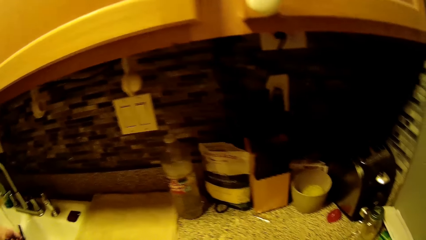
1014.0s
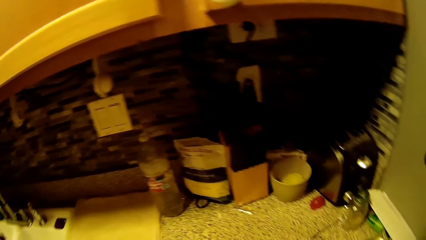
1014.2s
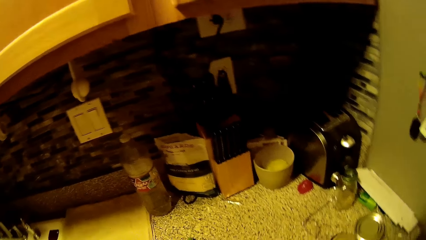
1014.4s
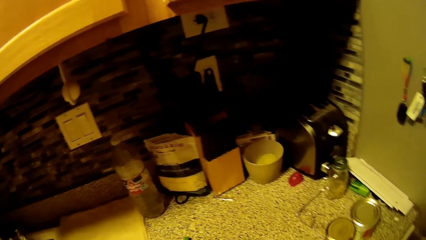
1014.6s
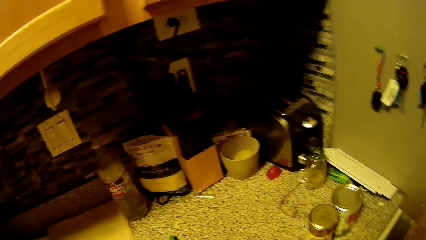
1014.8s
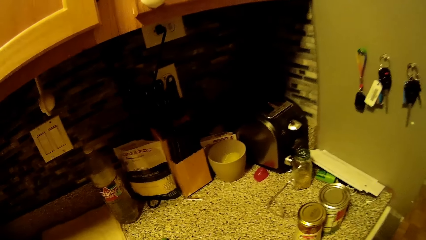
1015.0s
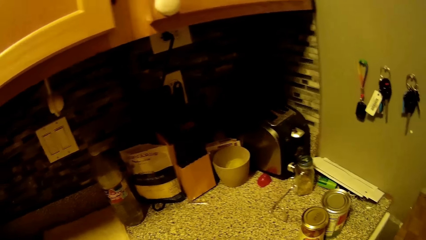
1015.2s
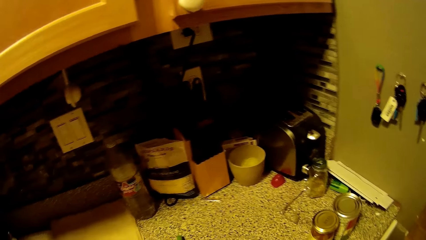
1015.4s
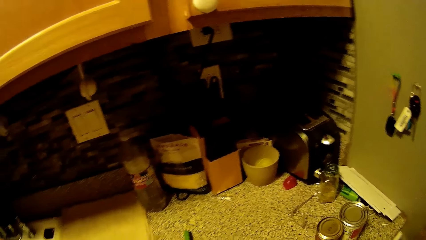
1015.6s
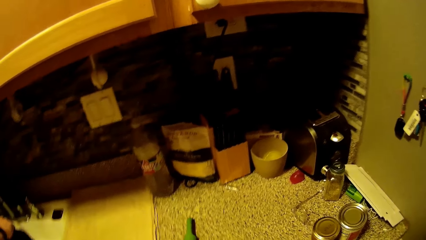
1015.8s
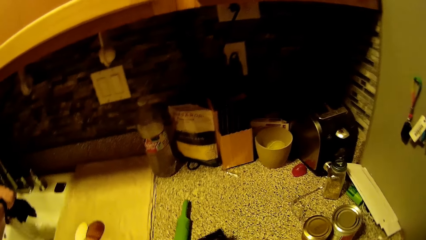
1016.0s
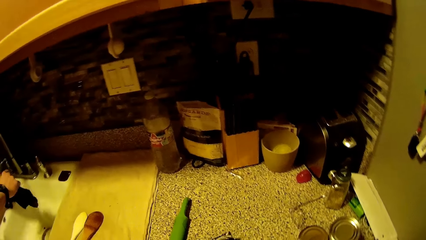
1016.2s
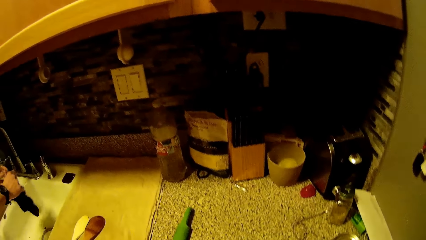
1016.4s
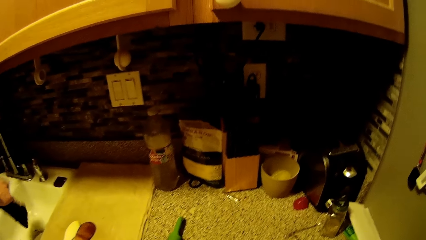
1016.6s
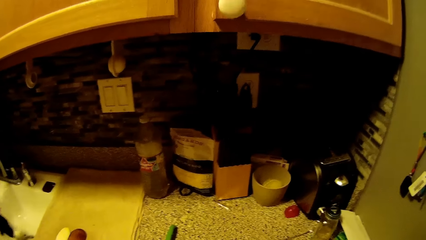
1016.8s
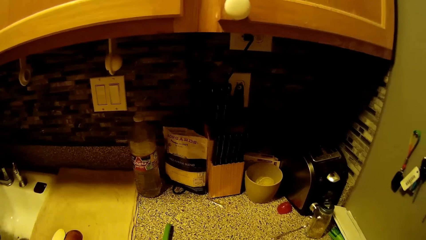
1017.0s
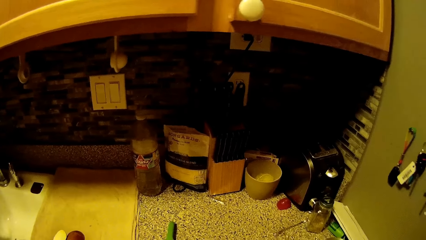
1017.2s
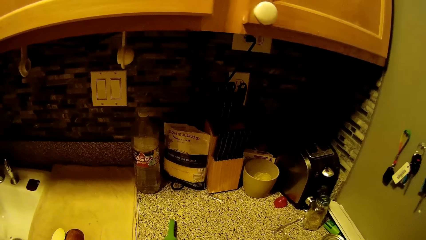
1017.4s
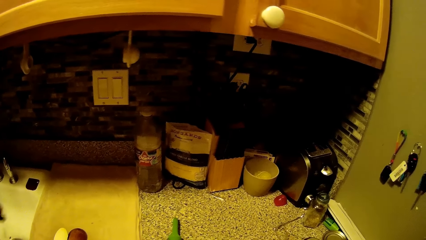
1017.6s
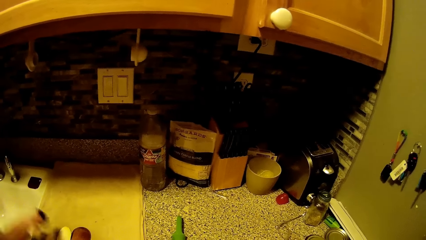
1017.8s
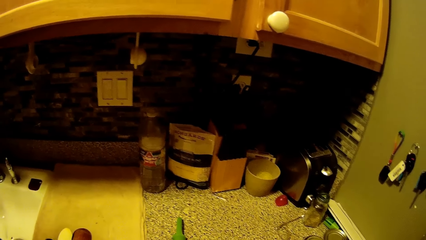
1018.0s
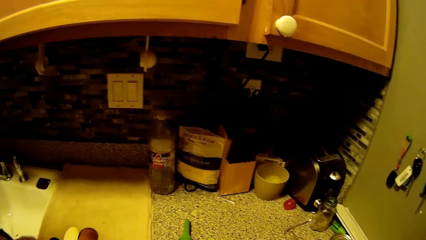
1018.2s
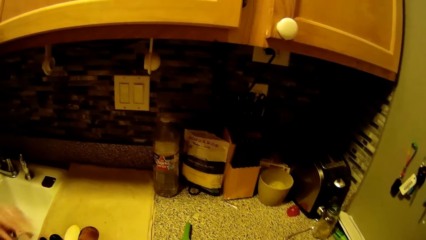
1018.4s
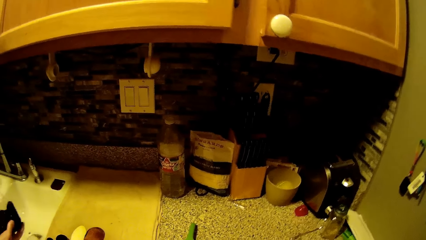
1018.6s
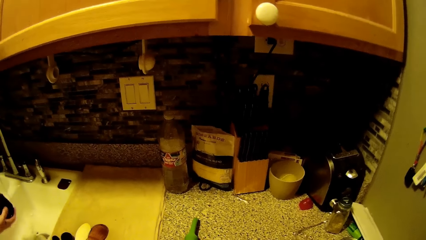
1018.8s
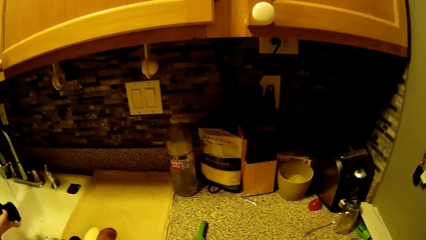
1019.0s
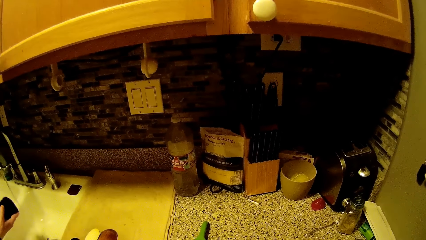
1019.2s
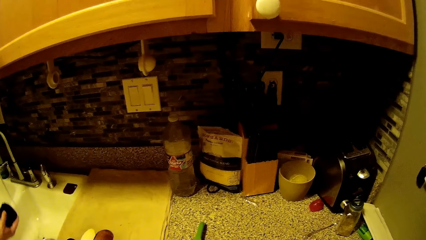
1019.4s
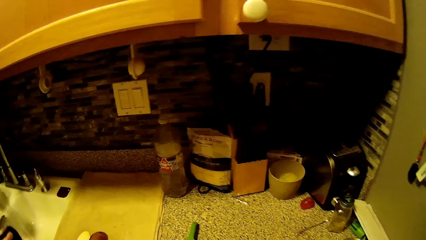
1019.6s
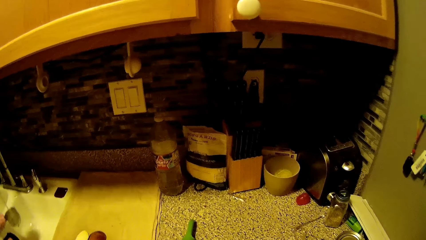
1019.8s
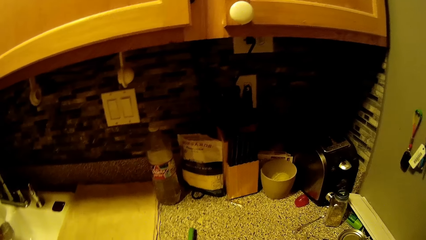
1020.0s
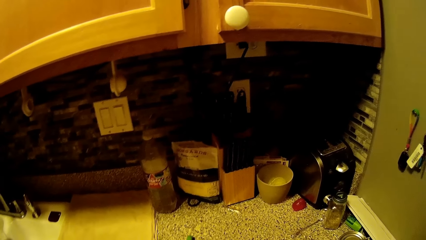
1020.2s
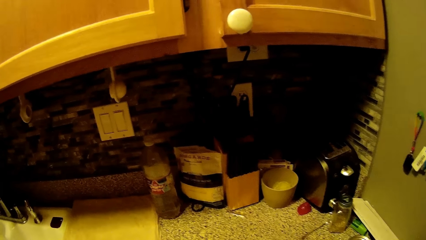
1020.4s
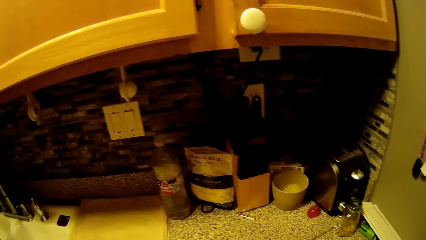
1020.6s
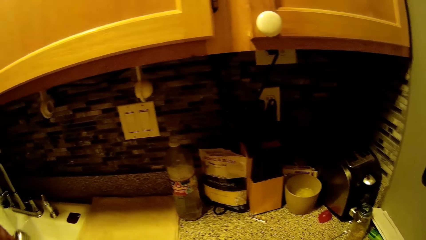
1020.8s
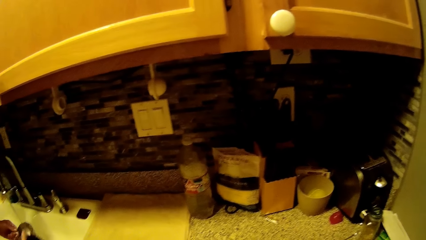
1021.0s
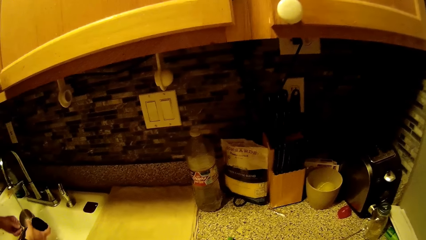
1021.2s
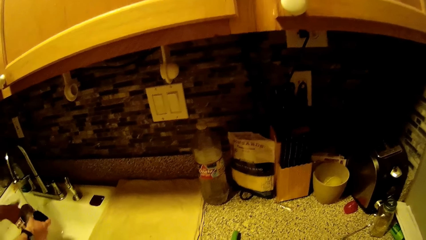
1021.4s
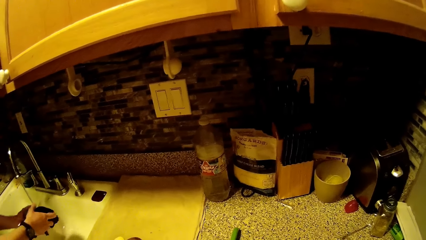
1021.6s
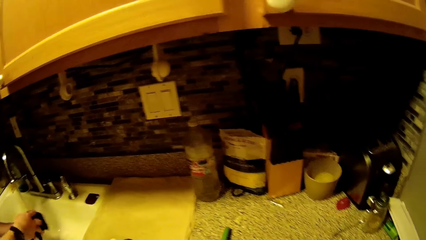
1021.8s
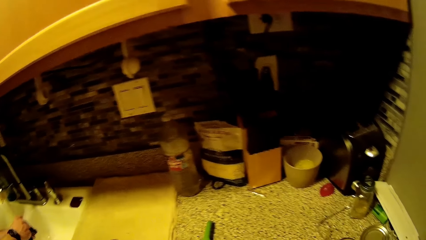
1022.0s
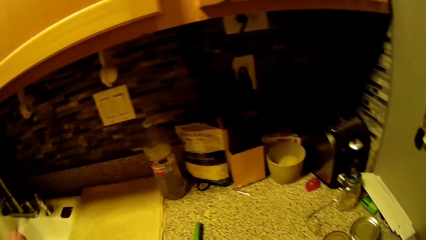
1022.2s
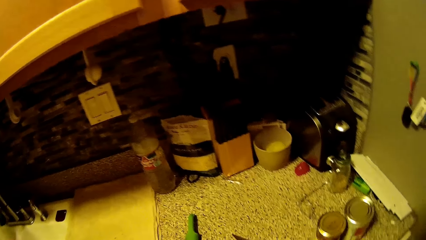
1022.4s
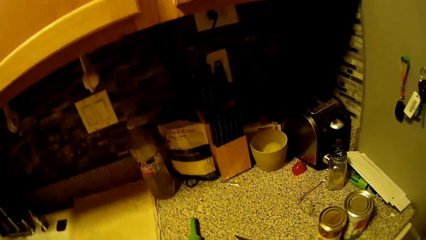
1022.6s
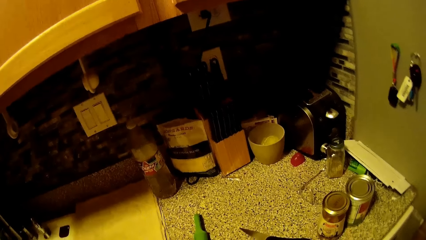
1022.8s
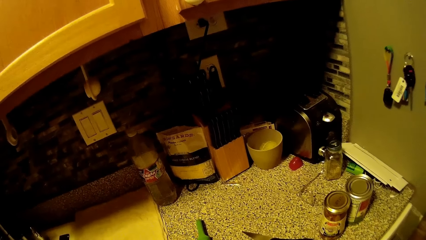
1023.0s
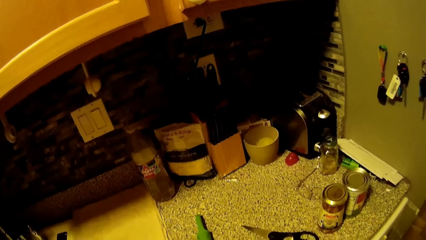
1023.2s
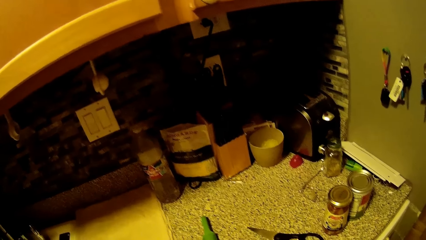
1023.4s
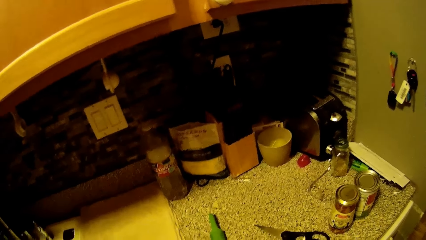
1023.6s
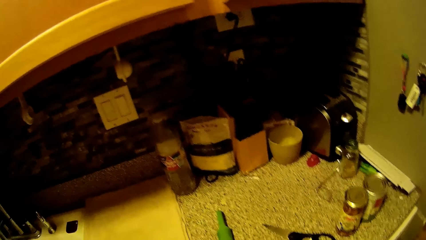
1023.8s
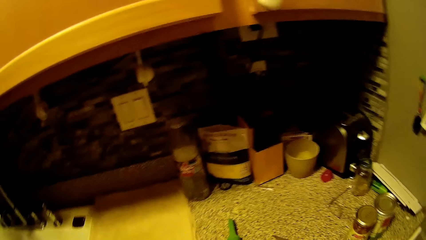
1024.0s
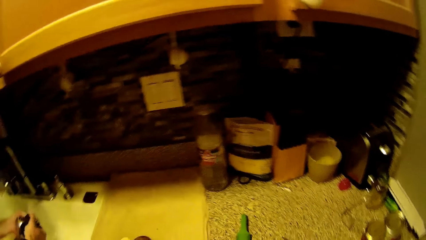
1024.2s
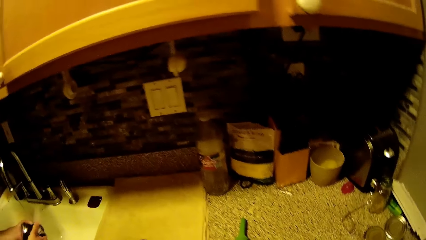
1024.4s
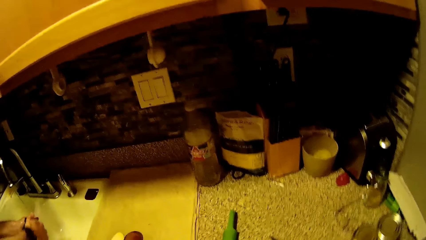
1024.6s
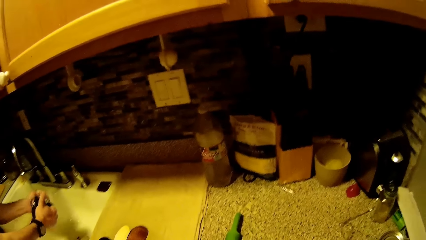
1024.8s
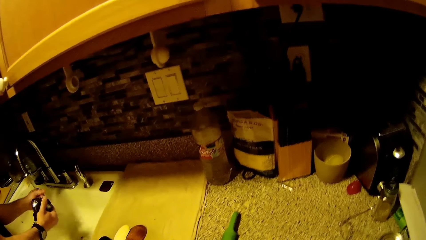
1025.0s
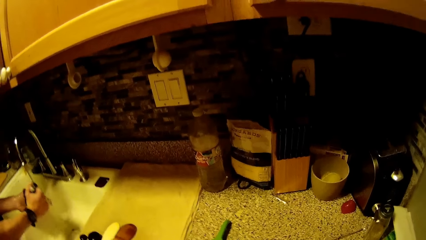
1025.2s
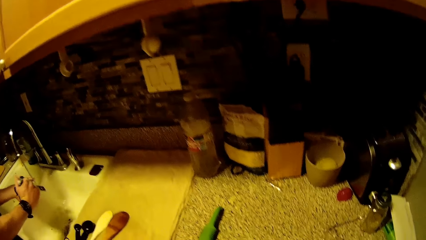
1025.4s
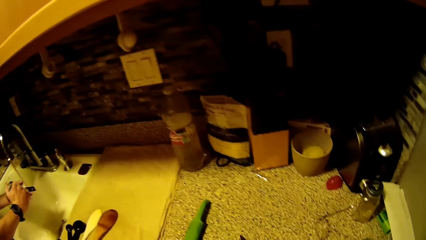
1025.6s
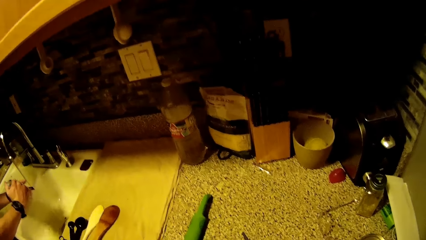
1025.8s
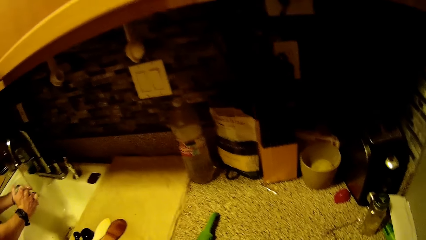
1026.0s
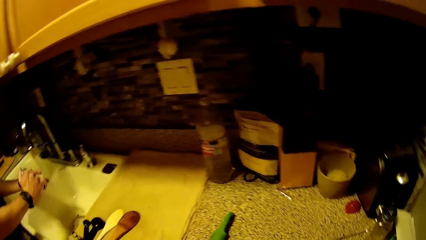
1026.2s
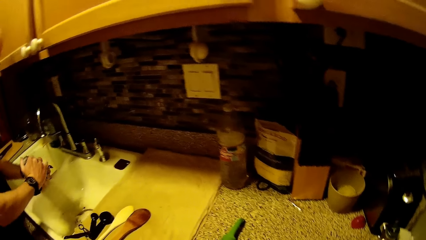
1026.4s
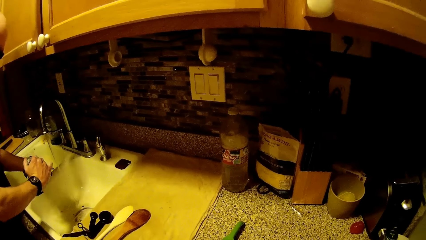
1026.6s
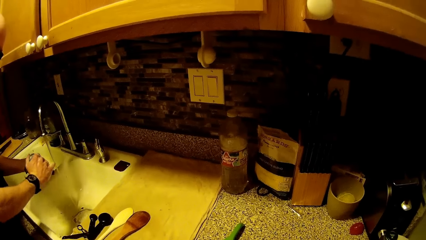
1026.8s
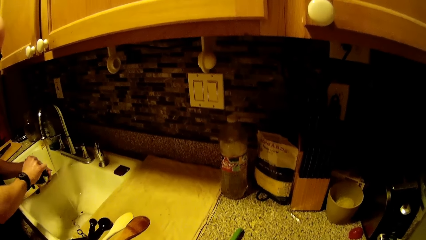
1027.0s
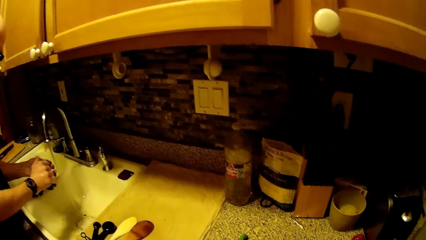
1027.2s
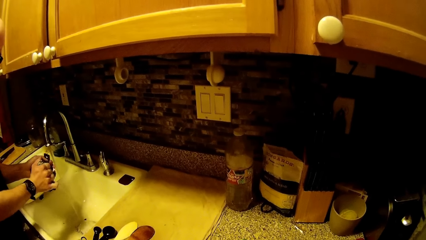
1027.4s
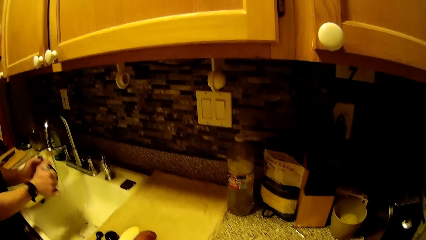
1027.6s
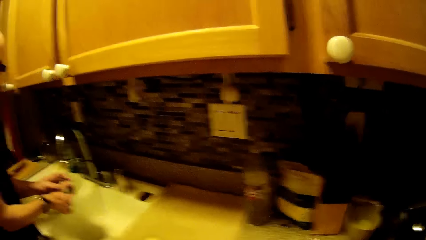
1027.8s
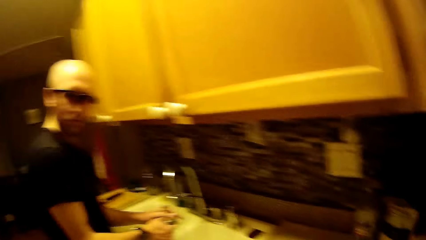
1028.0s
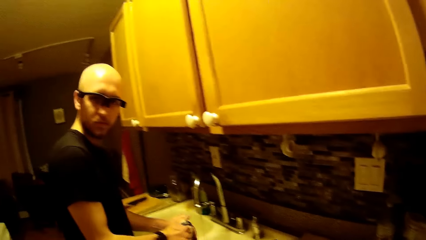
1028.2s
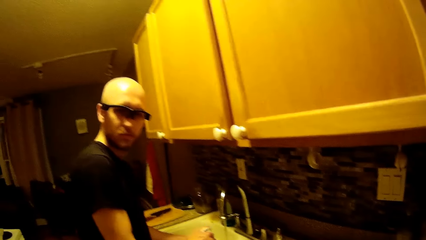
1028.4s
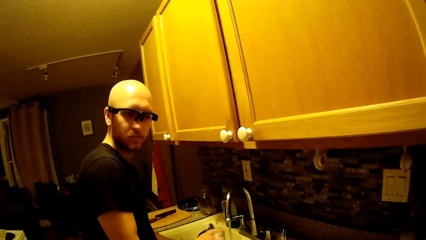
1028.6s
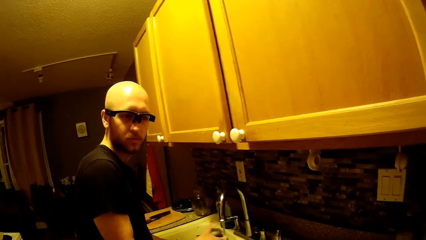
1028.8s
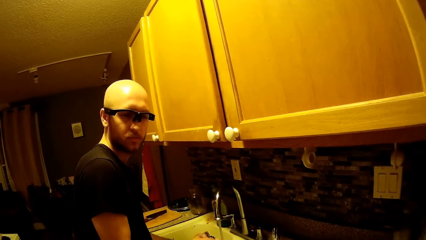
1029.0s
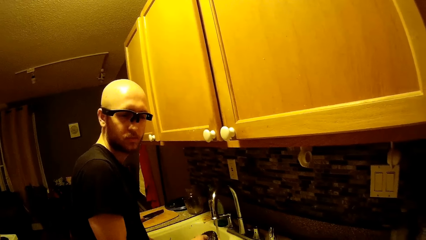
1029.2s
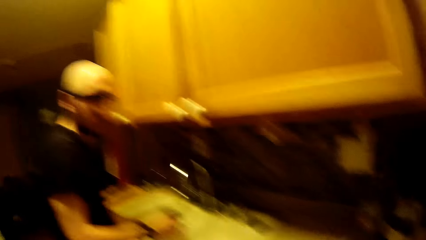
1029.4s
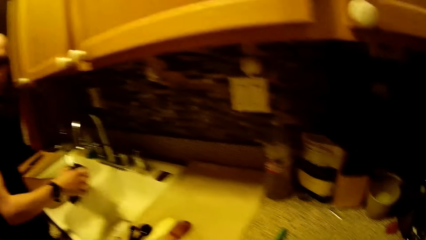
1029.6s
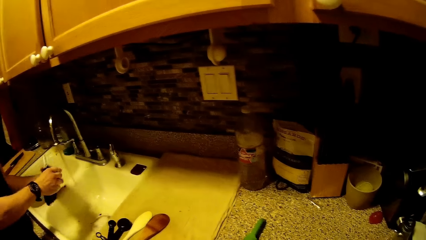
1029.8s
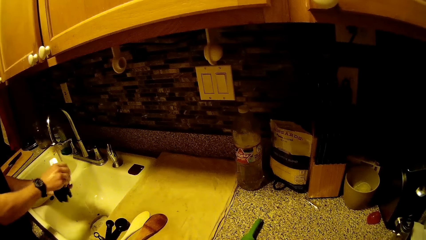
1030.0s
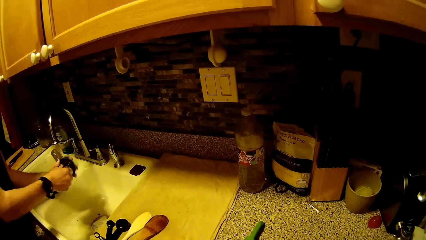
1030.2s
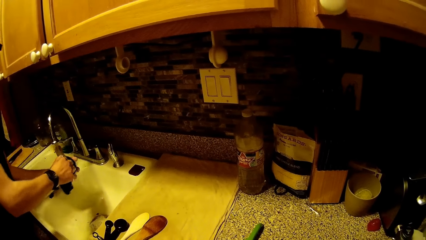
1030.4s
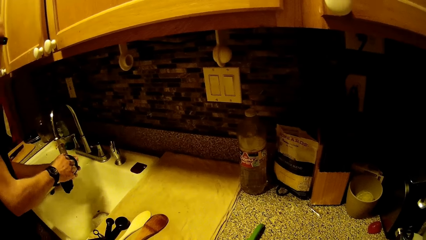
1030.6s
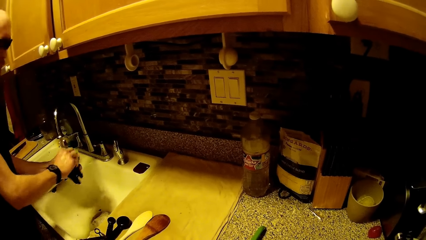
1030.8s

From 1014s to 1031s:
The camera wearer picks up a knife or scissors from a knife set with her right hand. She sings. A man washes a cup with the black napkin in his right hand. The camera wearer sings. She speaks to the man. The man washes utensils. The camera wearer looks at the man.
